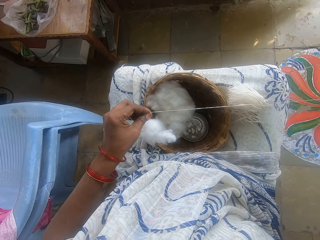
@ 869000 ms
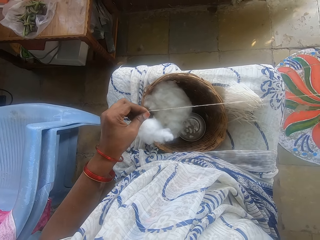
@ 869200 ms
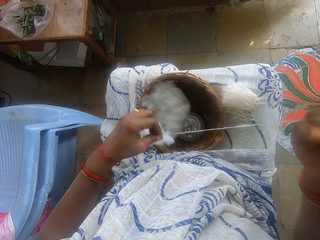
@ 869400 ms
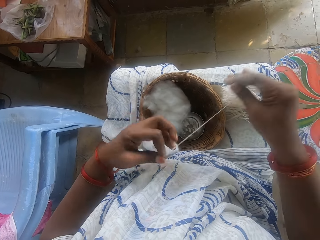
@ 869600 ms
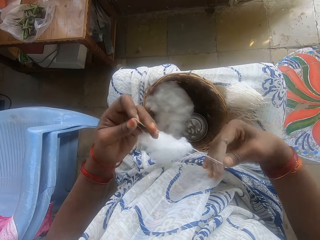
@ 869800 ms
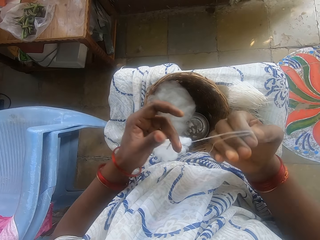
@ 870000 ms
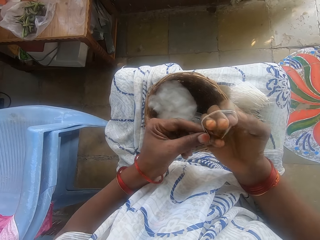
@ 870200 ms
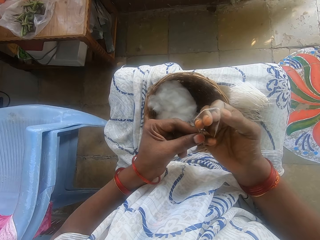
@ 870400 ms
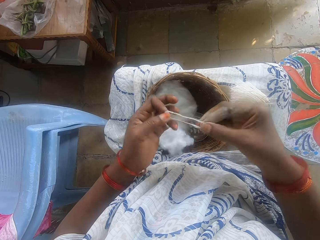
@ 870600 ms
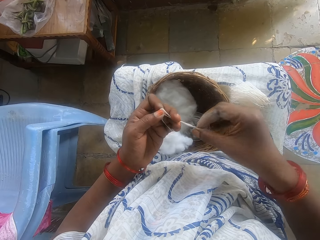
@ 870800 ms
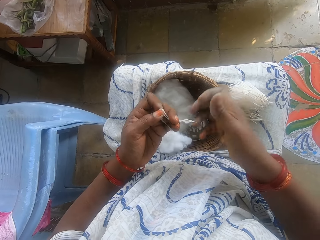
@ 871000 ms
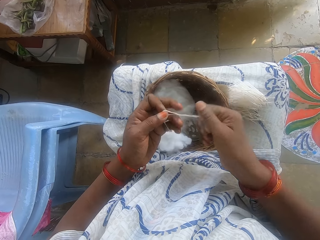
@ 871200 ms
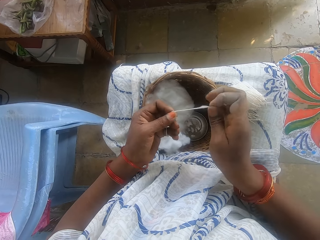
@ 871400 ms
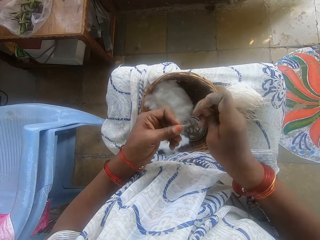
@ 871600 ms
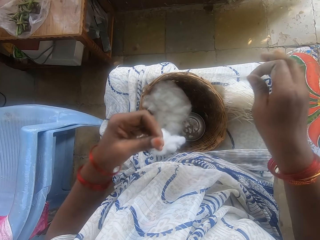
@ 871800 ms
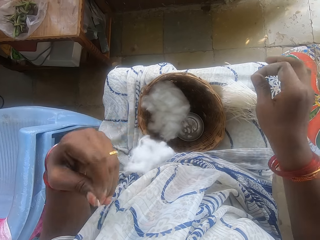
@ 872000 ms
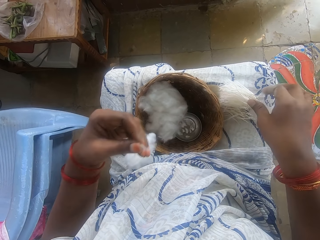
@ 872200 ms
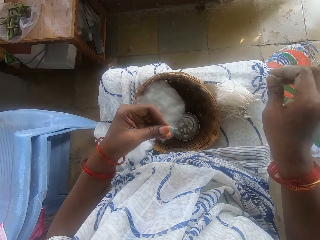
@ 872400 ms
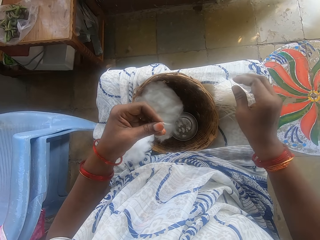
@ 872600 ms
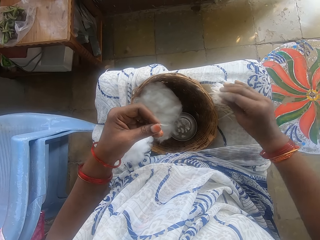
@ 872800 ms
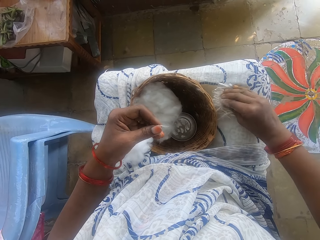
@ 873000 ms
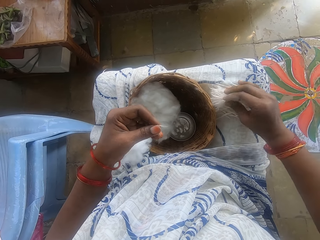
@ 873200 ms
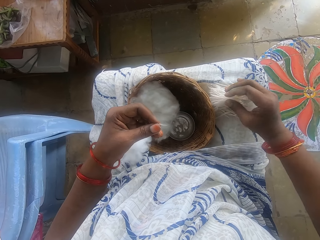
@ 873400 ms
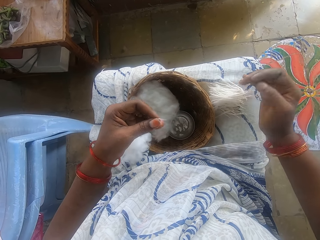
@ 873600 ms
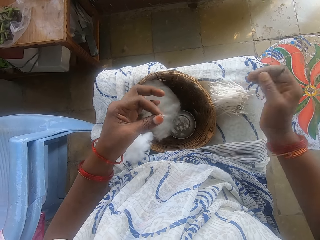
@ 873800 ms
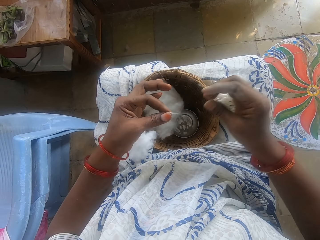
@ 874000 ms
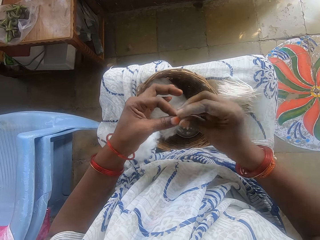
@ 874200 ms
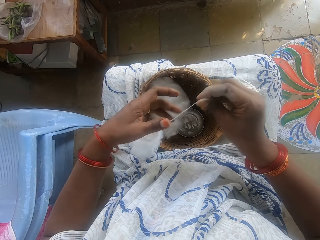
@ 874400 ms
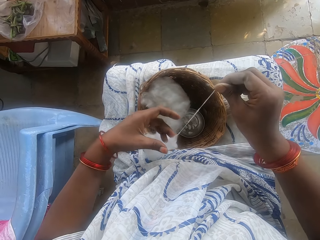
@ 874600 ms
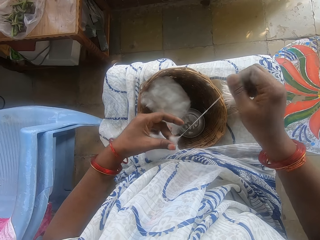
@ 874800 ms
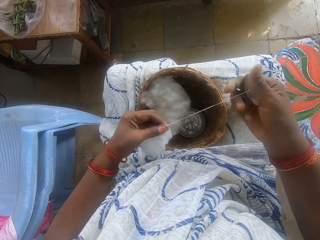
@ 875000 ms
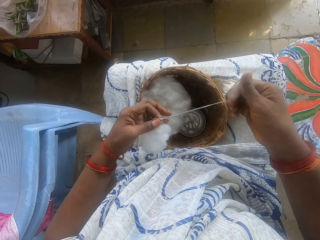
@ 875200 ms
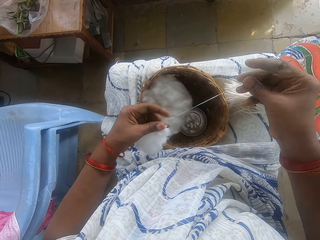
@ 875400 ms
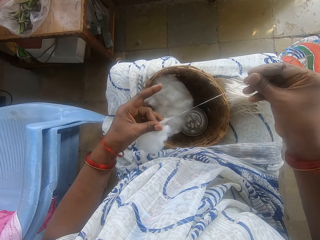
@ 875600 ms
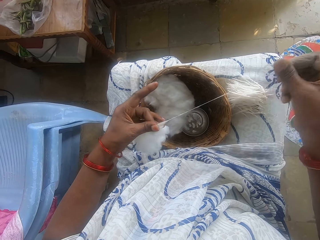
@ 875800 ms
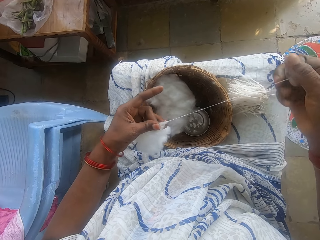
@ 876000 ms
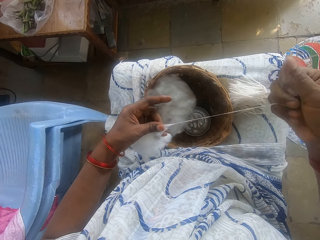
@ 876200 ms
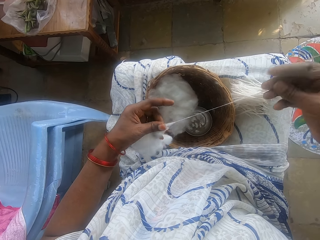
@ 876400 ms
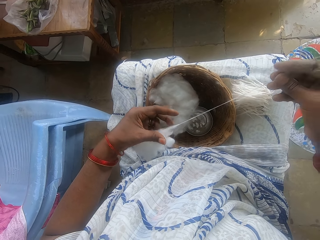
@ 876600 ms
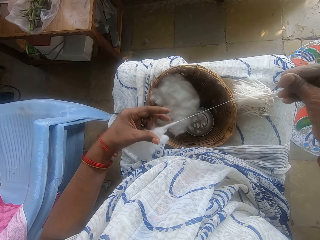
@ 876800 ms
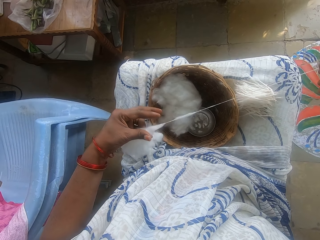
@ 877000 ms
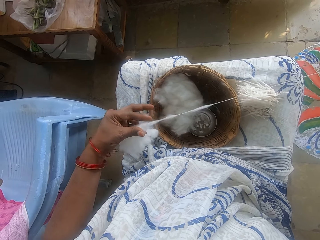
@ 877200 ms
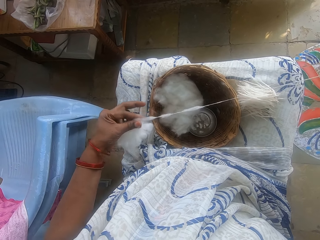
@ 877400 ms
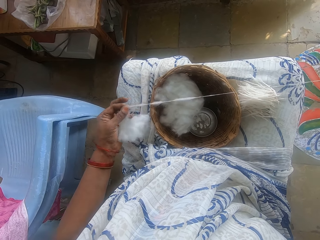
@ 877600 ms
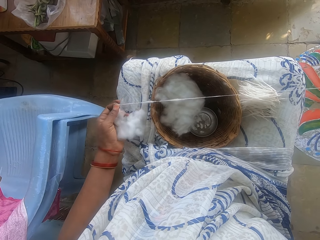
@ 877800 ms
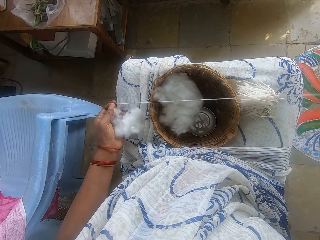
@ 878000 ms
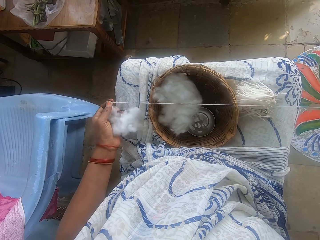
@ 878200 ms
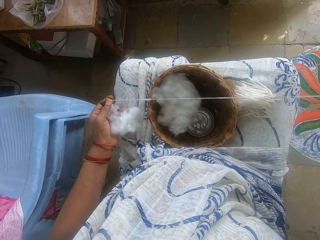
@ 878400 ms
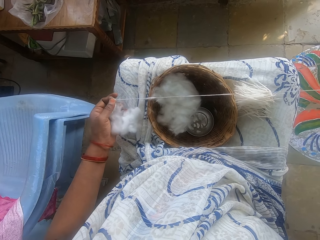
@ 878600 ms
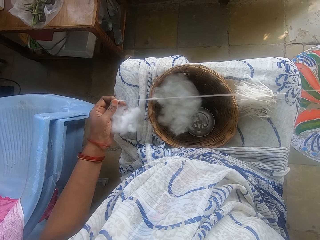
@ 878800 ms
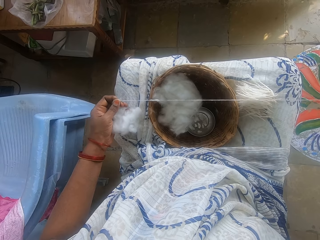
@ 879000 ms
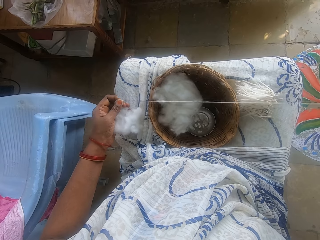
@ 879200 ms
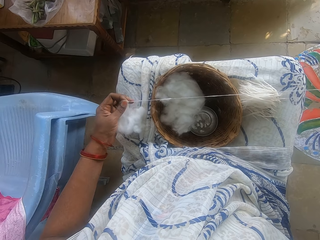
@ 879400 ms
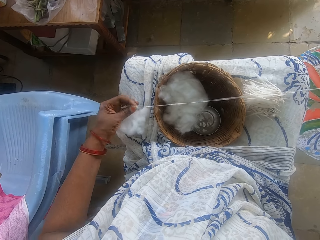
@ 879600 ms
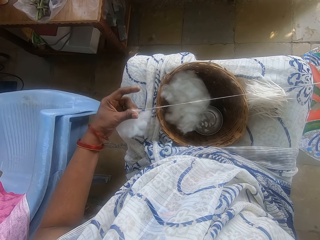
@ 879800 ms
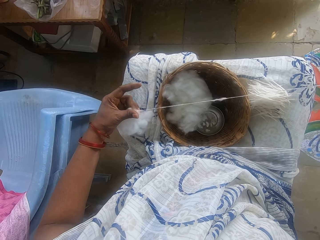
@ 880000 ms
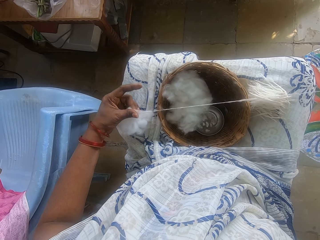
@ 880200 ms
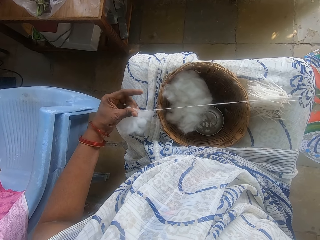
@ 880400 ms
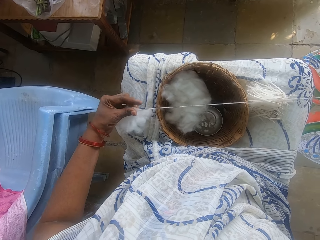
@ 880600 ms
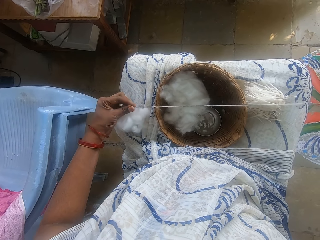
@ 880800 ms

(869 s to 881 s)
The camera wearer rolls the cotton strip round her right hand with her left hand. She pulls her hand off the cotton string. She holds the cotton string with both hands. She pulls her hand off the cotton string. She rolls the cotton string. She cuts the cotton strip with her right hand. She places the cut strip on her leg. She presses strips of cotton on her leg with her right hand. She pulls her hand off the cotton strings. She pulls out the ball of cotton wool with both hands.

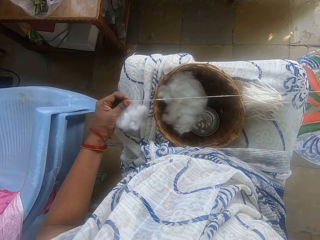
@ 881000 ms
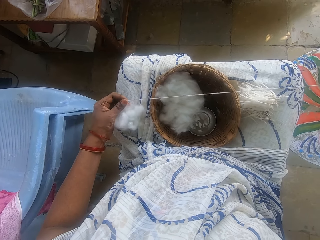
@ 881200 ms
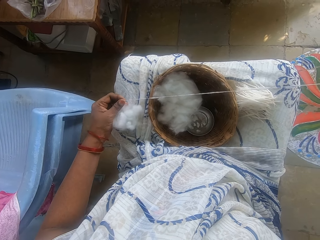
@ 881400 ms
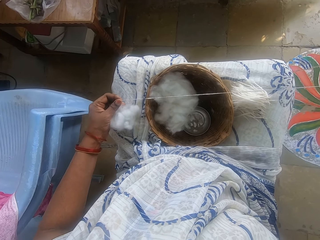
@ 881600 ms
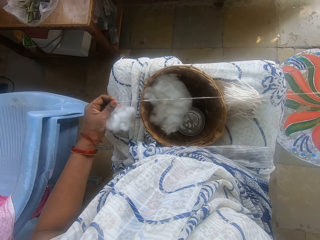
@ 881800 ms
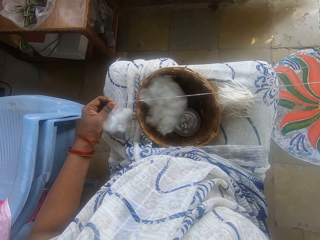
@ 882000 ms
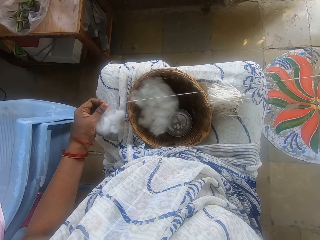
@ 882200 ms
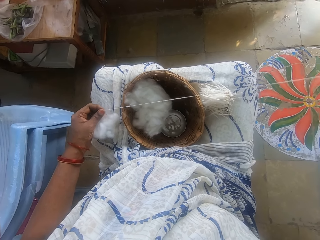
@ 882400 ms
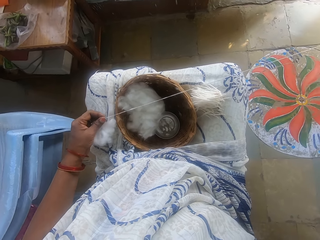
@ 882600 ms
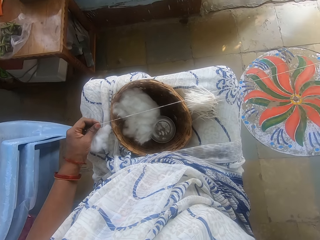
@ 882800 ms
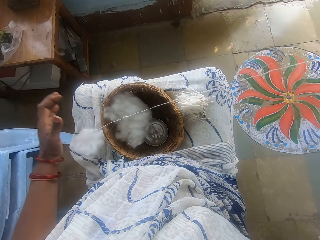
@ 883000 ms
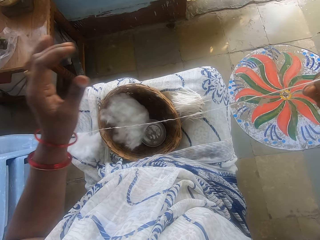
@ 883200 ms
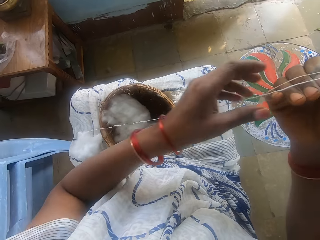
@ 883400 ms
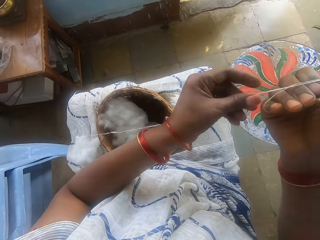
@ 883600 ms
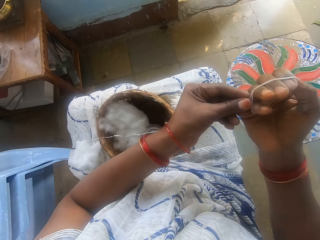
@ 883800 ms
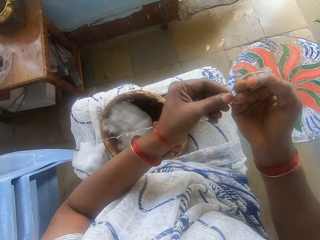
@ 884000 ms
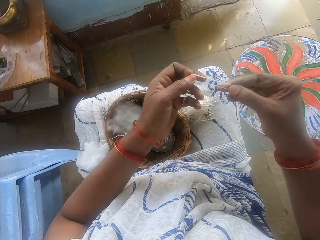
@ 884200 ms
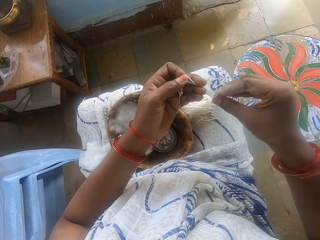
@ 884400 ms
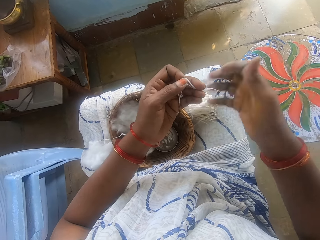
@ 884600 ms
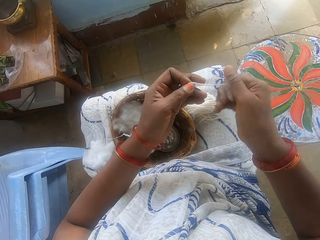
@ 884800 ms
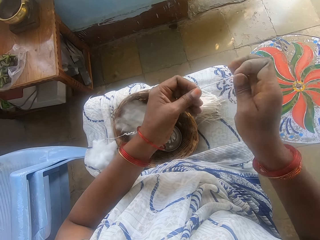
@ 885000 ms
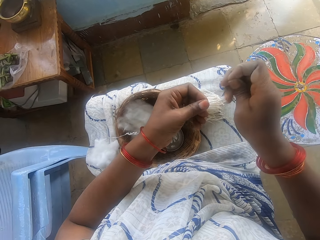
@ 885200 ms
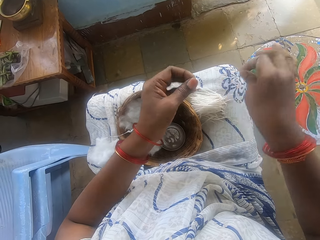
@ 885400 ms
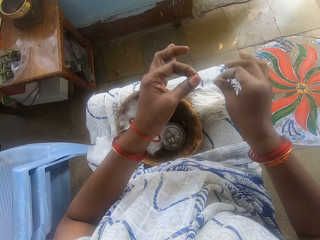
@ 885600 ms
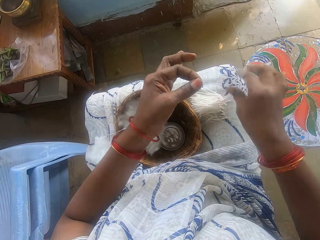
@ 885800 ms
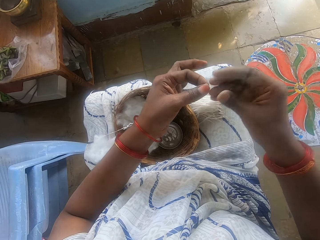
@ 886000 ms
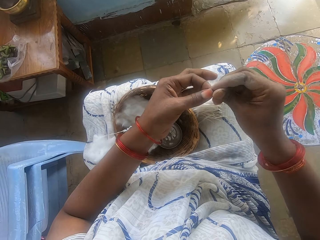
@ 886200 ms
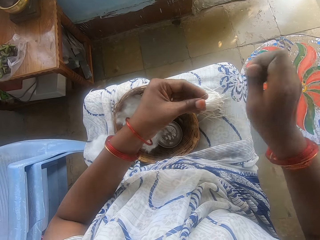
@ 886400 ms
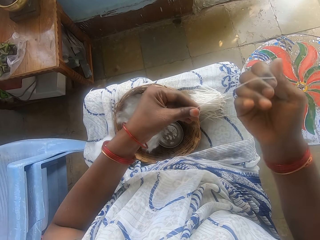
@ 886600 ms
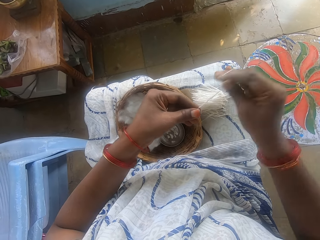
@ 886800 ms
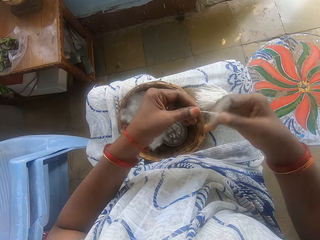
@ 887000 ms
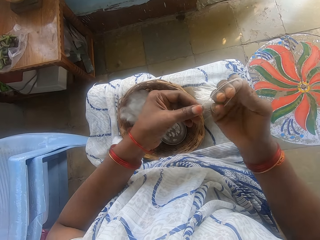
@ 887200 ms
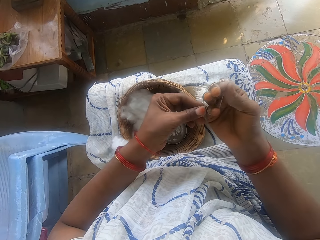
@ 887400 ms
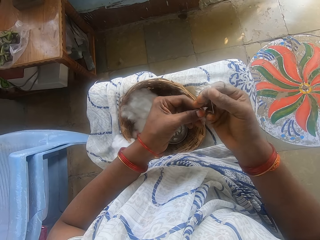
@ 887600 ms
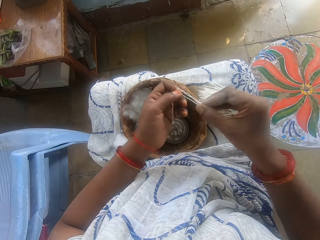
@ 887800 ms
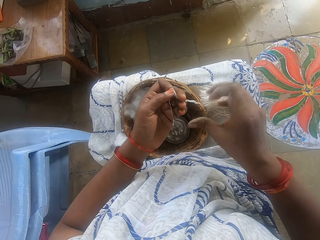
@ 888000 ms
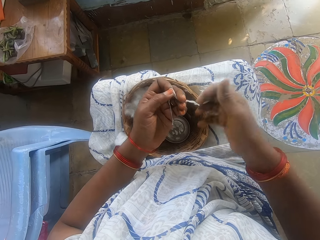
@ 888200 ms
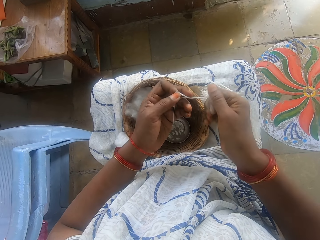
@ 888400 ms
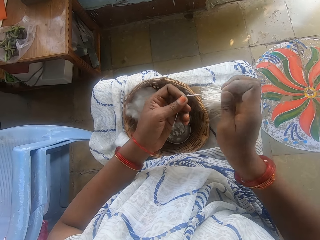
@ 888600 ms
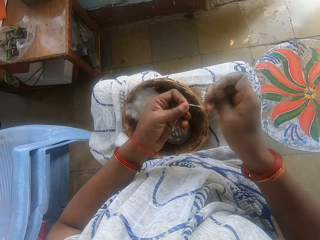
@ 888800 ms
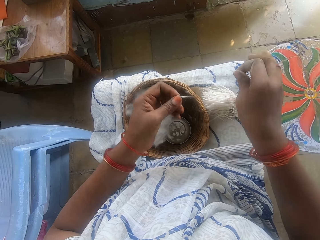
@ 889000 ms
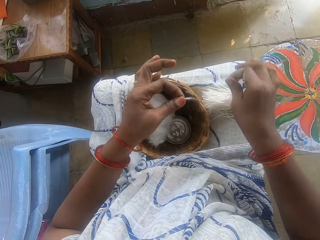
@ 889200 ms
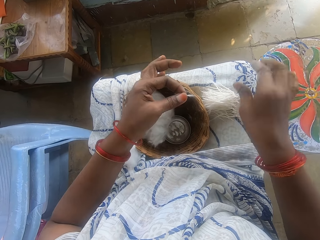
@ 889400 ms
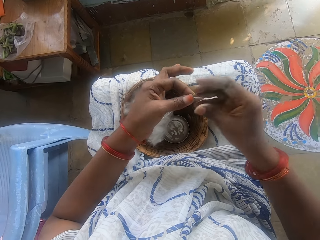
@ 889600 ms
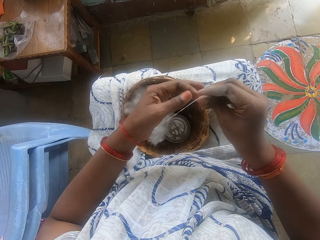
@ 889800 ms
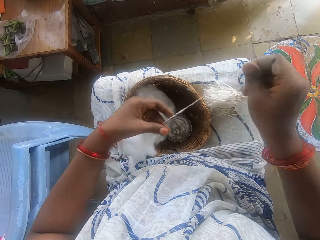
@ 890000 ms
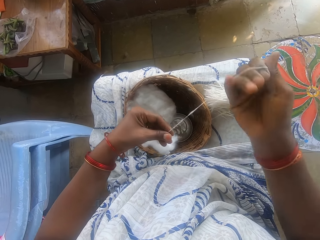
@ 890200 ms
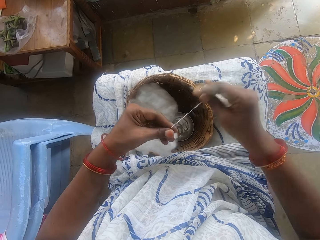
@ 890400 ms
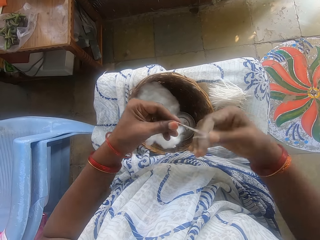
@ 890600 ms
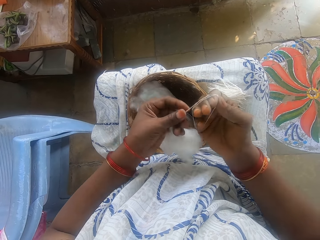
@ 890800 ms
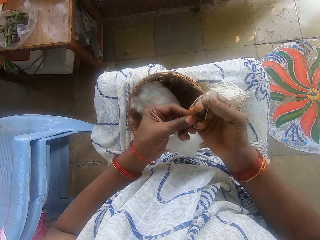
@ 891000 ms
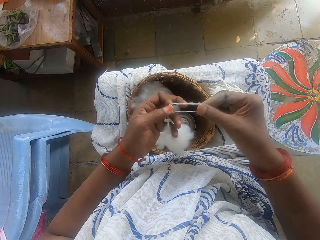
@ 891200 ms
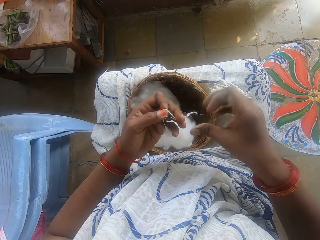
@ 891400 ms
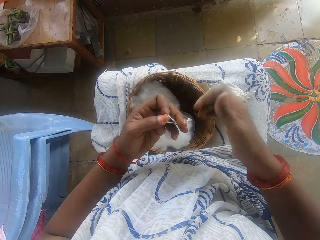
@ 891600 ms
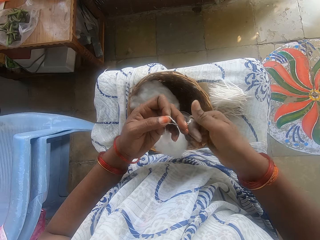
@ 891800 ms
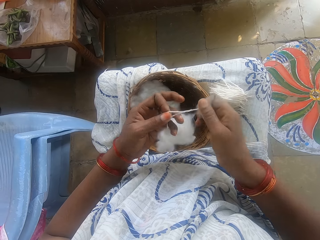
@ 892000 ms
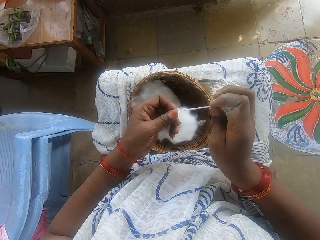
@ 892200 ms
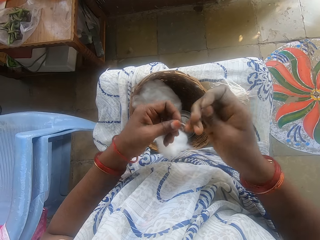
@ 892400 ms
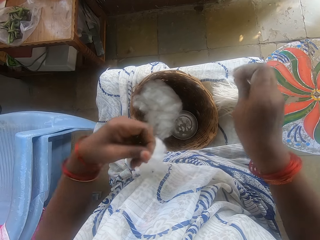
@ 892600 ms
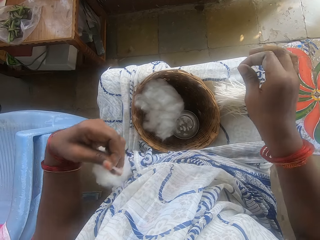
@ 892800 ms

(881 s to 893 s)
The camera wearer pulls her hand off the cotton. She rolls the cotton strip round her right hand with her left hand. She pulls the cotton string off her hand. She holds the cotton string with both hands. She pulls her hand off the cotton string. She rolls the cotton string. She cuts the cotton strip with her right hand. She places the cut strip on her leg. She pulls the cotton string. She rolls the cotton strip round her right hand with her left hand. She pulls the cotton string off her hand. She holds the cotton string with both hands. She pulls her hand off the cotton string. She rolls the cotton string. She cuts the cotton strip with her right hand. She places the cut strip on her leg. She pulls the cotton string. She rolls the cotton strip round her right hand with her left hand. She pulls the cotton string off her hand. She holds the cotton string with both hands. She pulls her hand off the cotton string. She rolls the cotton string. She cuts the cotton string with her hand.
